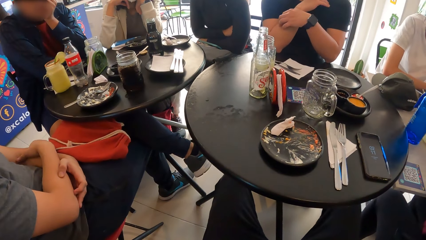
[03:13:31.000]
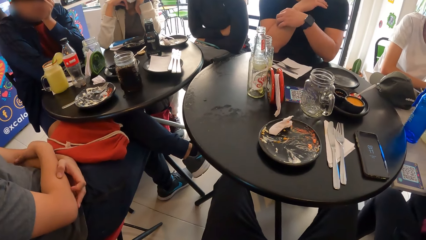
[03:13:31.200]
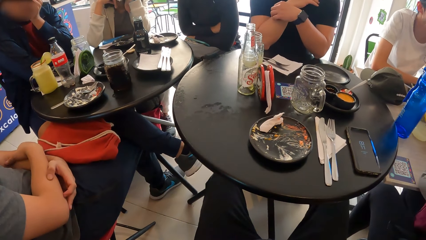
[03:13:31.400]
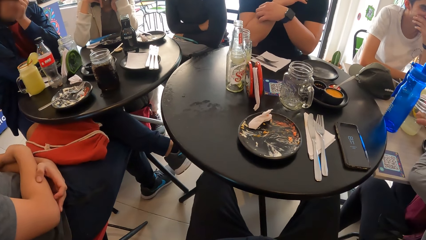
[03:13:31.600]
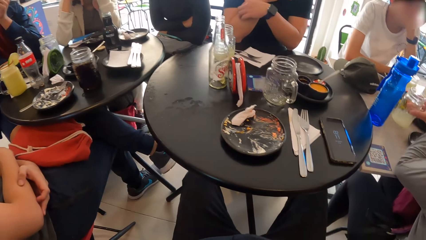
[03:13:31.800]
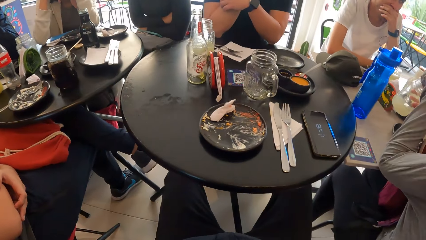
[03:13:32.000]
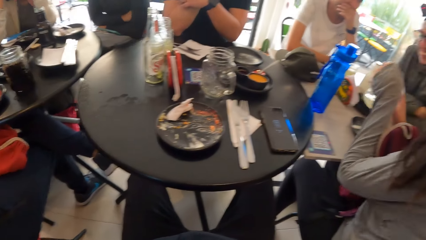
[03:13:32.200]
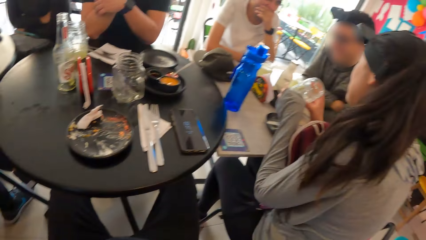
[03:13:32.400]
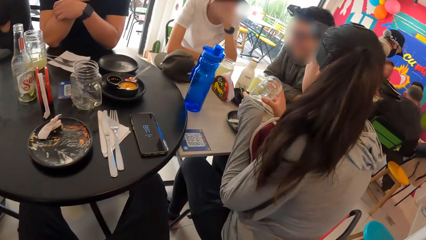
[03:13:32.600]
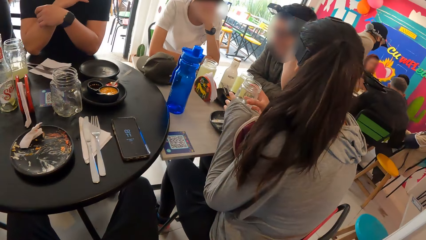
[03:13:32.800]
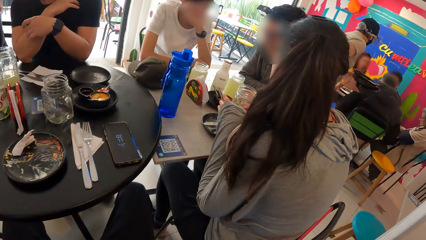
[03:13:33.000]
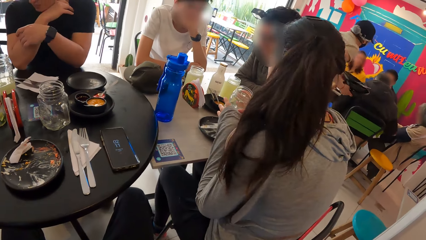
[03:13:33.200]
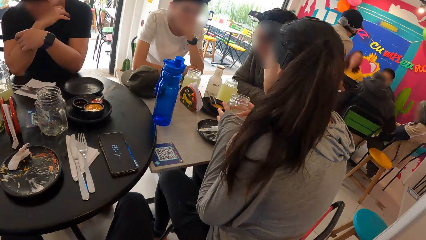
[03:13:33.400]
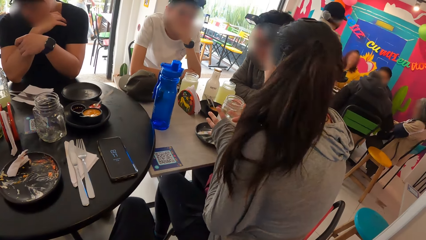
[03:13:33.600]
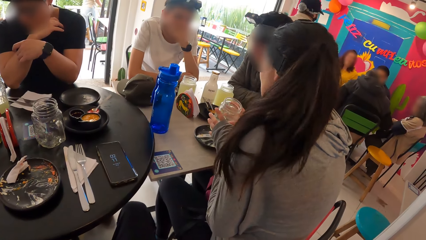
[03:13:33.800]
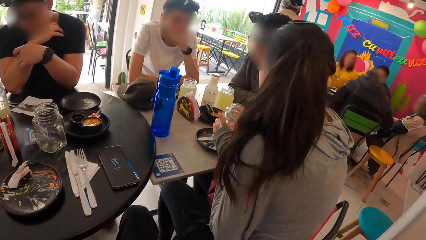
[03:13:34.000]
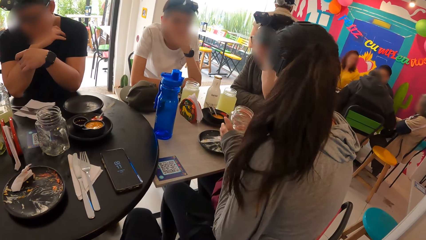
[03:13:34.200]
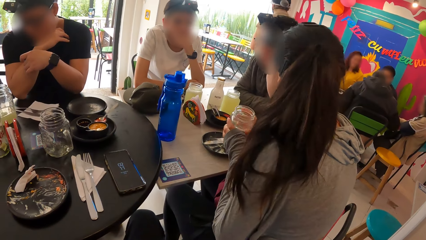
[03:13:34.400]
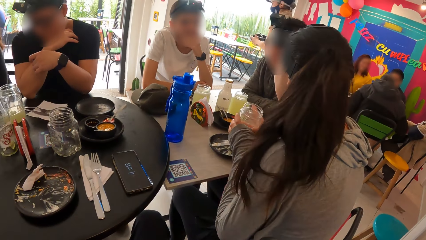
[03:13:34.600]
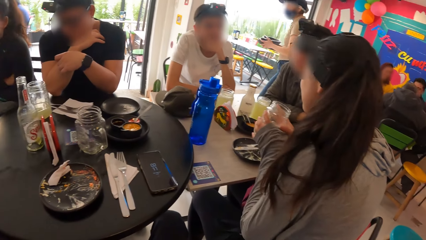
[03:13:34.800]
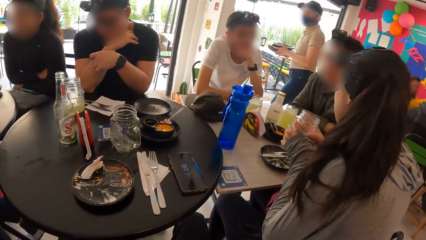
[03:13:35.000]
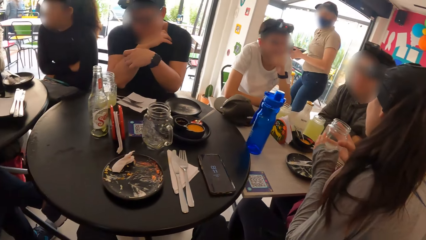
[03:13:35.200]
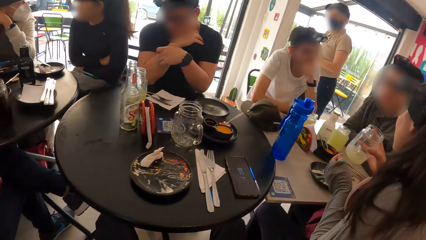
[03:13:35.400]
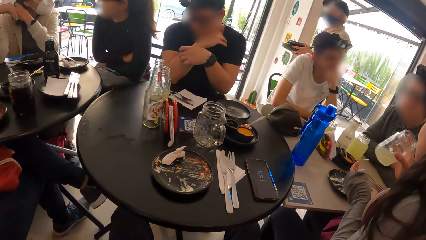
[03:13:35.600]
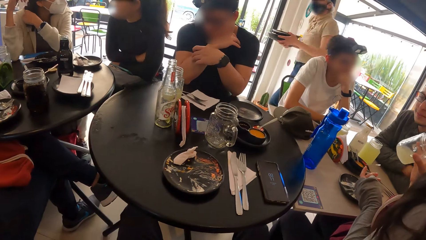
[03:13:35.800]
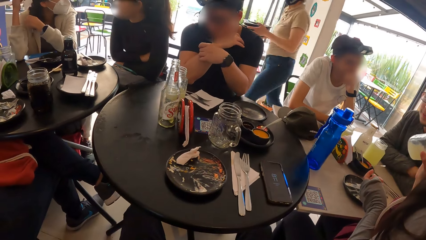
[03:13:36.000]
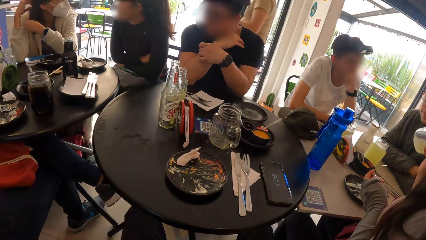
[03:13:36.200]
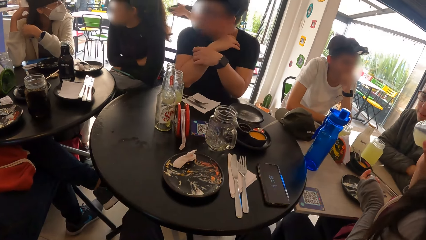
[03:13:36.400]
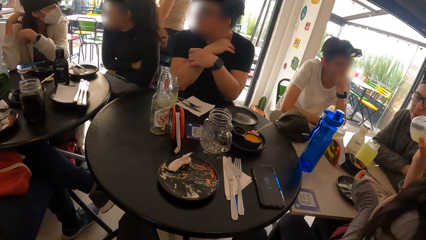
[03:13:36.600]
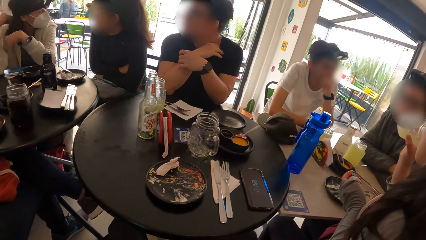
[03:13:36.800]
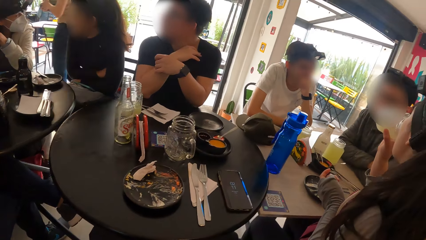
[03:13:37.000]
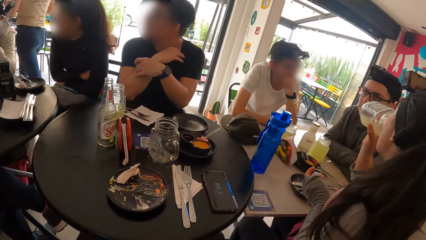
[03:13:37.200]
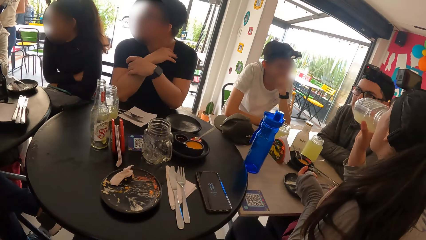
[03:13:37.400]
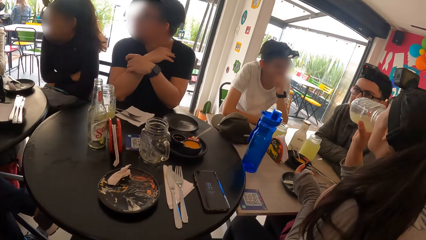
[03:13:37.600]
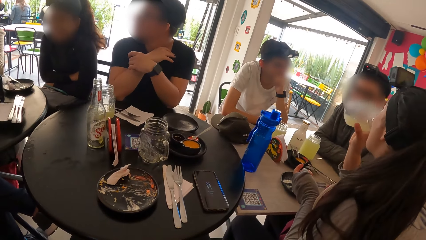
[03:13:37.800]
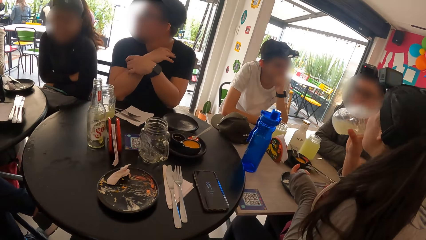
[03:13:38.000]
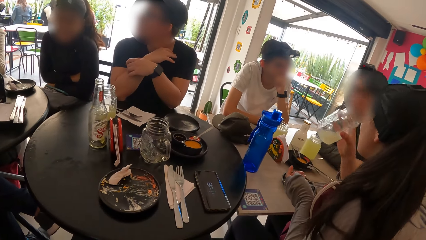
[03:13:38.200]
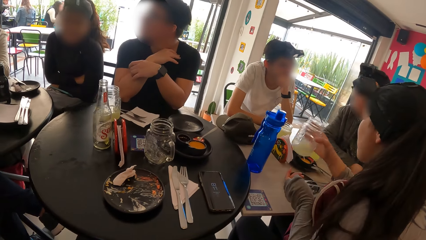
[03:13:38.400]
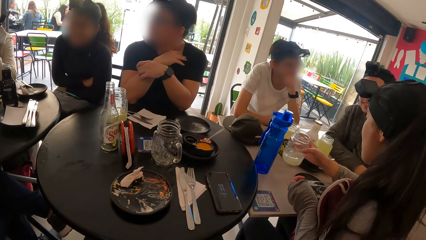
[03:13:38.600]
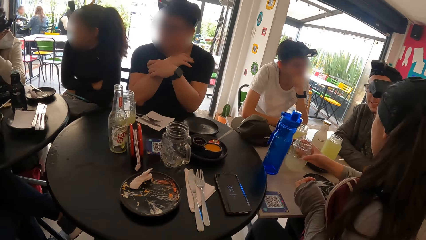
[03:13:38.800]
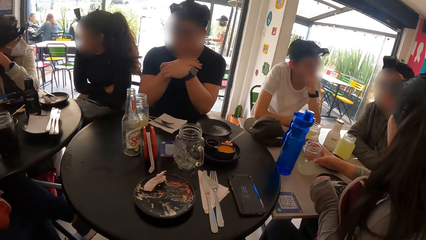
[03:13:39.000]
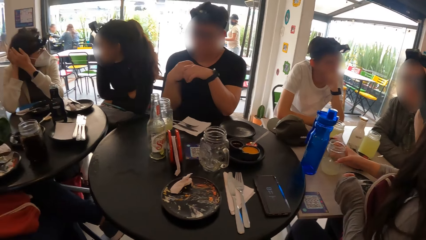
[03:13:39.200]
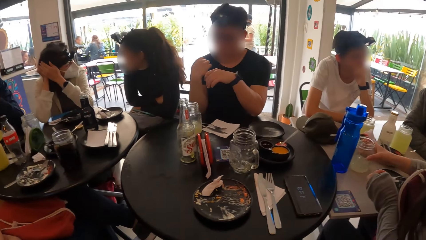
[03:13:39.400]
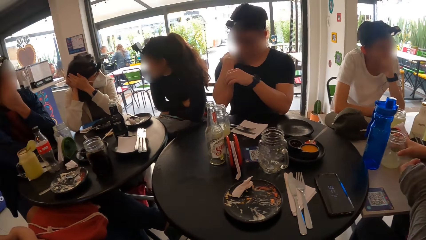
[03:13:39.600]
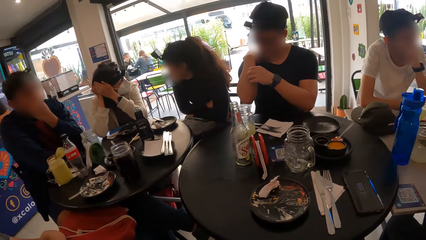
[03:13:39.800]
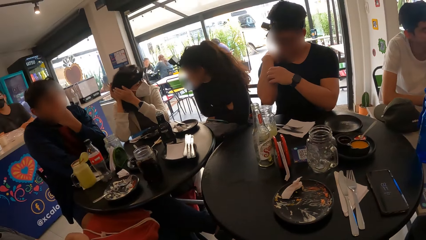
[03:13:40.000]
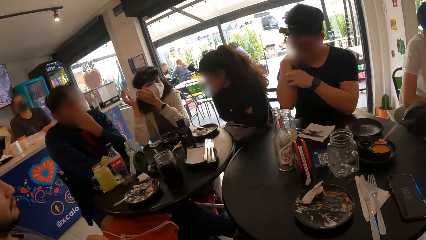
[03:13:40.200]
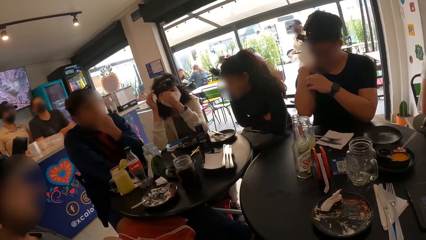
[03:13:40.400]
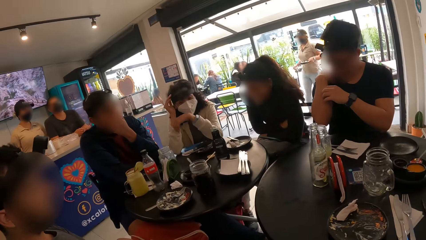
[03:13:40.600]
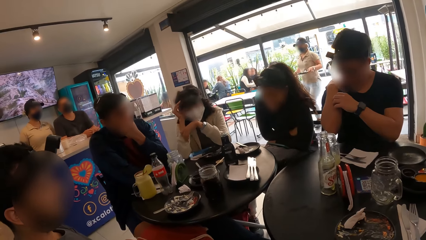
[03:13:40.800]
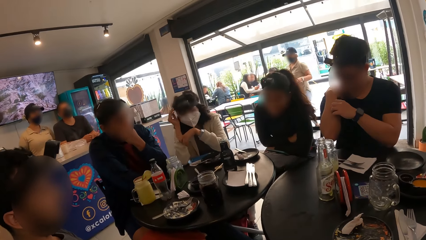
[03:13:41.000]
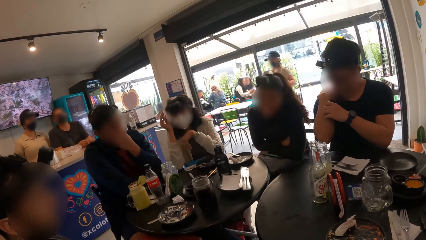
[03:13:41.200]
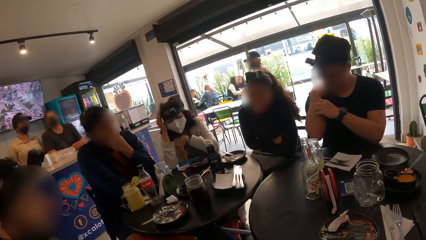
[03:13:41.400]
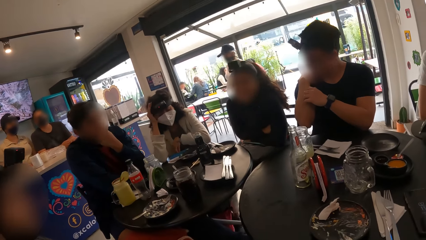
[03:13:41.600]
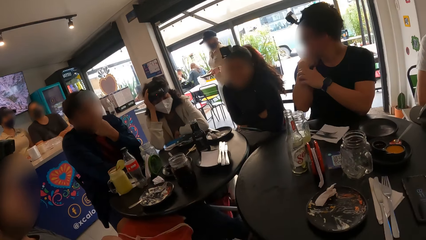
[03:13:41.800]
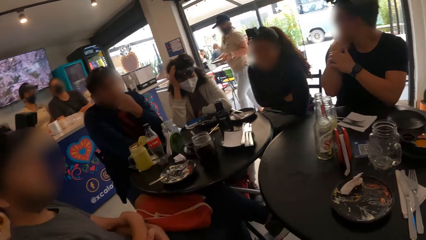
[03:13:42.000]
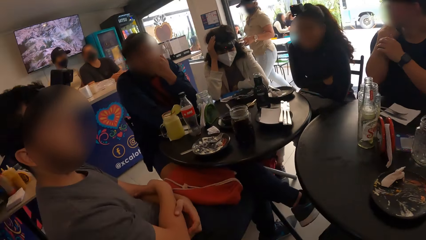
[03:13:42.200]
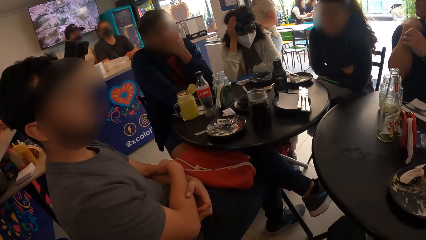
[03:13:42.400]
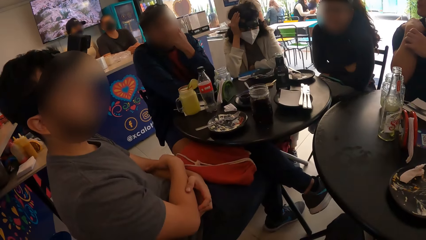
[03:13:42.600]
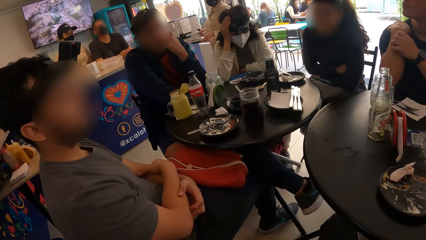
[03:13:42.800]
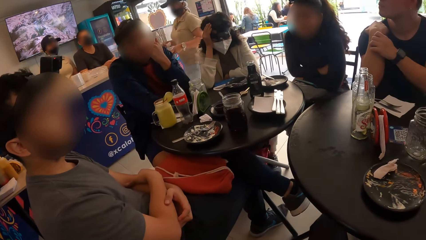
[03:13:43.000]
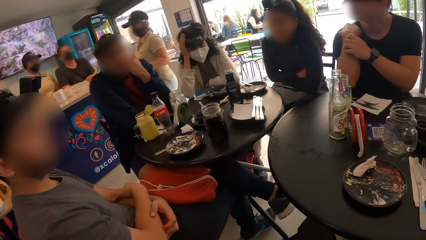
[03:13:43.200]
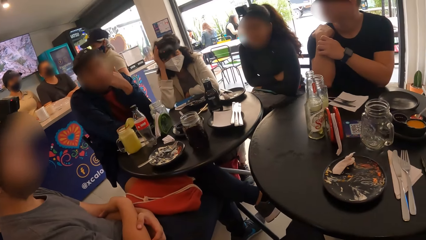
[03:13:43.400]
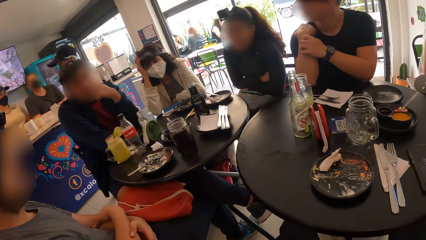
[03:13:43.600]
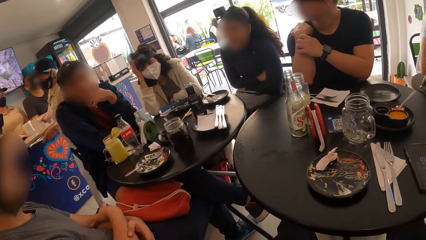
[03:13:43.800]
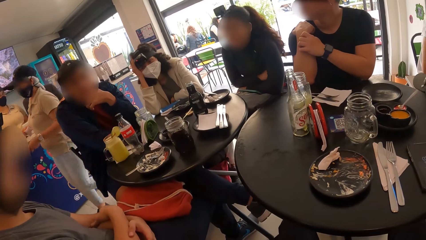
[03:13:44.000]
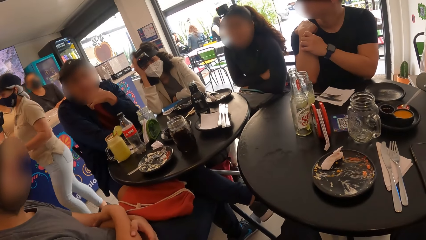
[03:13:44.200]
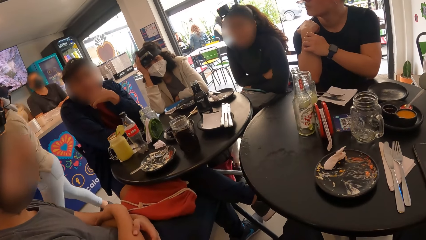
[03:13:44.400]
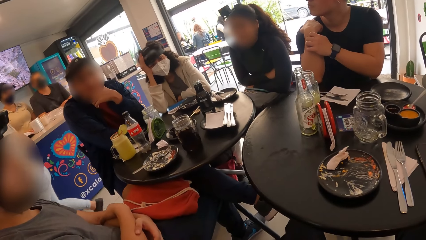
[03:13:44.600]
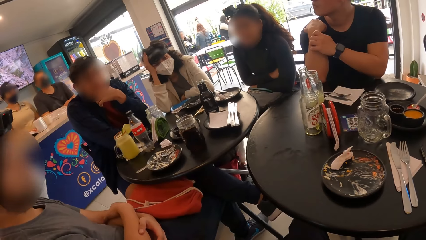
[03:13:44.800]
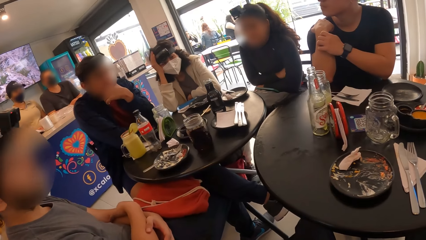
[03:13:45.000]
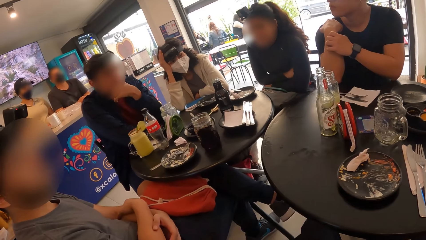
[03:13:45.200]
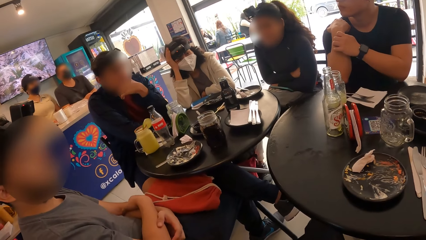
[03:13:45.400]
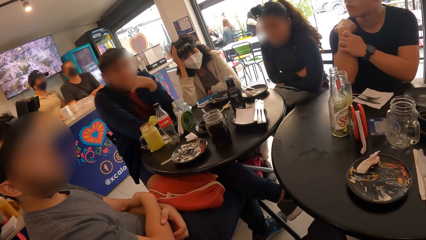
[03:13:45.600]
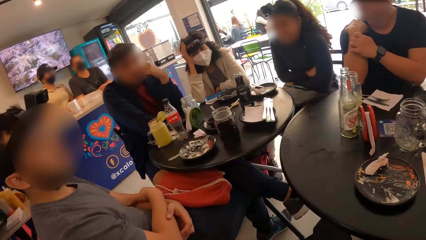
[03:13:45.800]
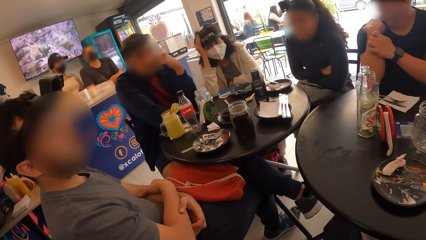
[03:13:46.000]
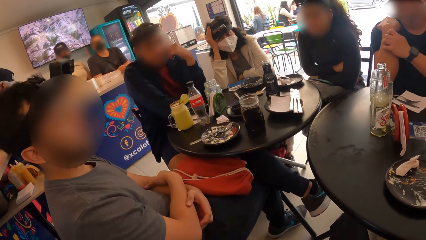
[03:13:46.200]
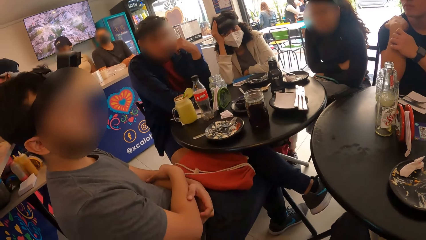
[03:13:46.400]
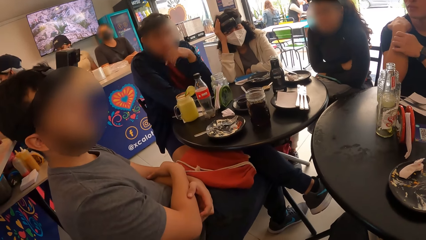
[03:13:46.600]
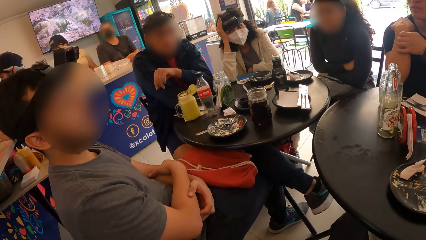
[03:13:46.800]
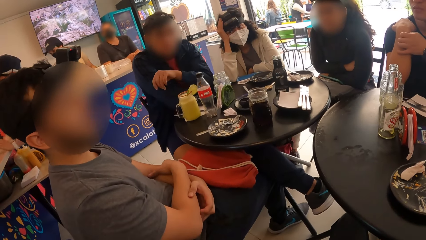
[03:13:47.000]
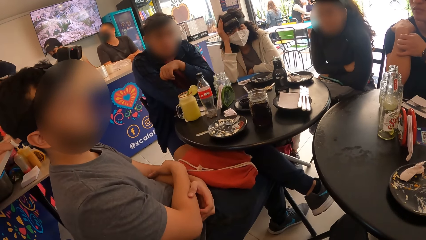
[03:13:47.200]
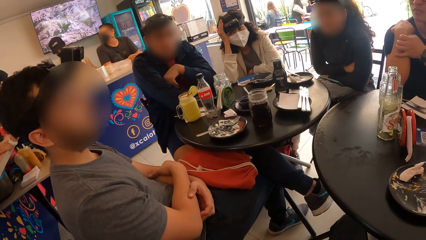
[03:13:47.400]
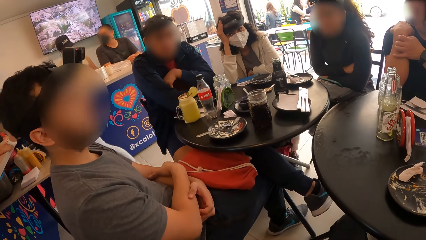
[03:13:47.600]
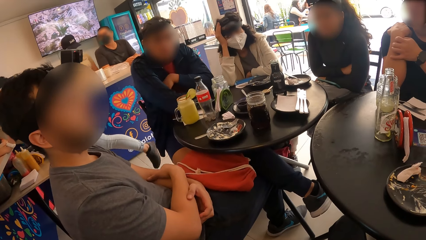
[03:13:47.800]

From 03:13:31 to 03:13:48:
A woman picks up the glass cup from the table with her right hand and holds the glass cup with both hands. The woman drinks from the glass cup in her right hand. The camera wearer looks around the restaurant. The woman places the glass cup in her right hand on the table.
